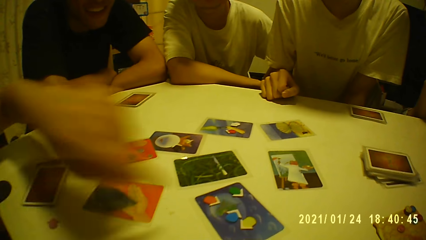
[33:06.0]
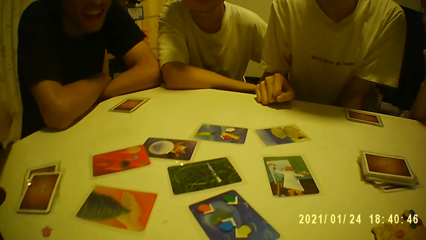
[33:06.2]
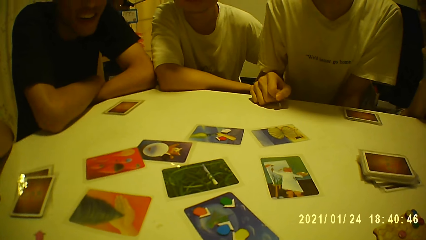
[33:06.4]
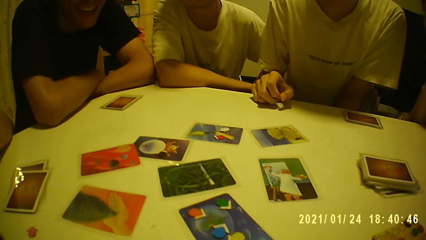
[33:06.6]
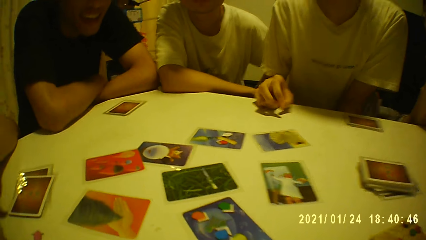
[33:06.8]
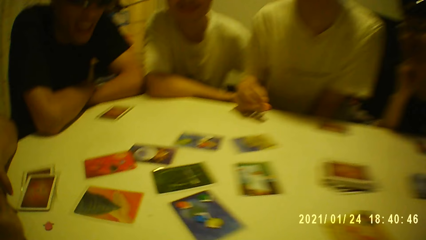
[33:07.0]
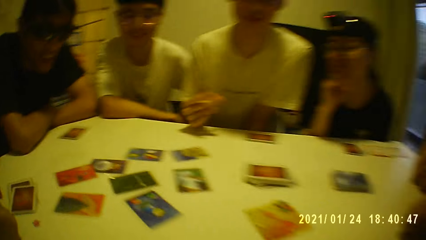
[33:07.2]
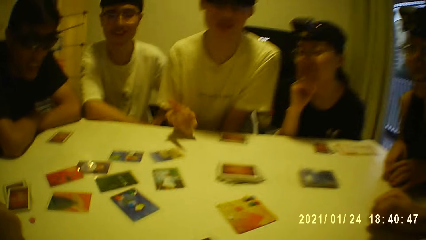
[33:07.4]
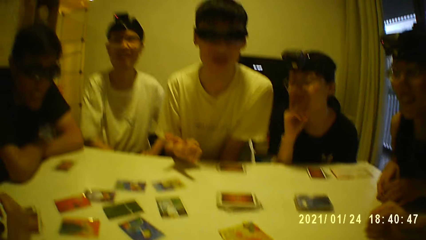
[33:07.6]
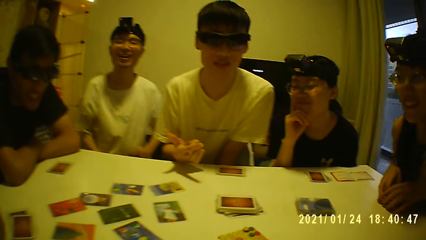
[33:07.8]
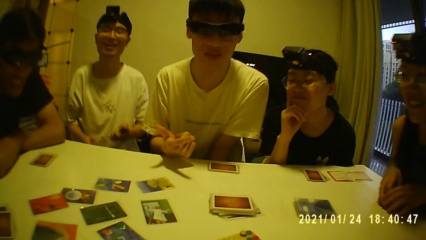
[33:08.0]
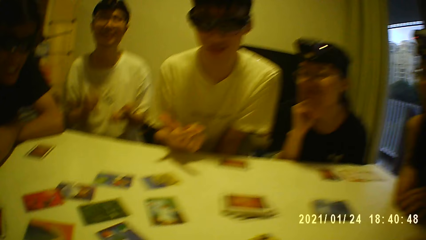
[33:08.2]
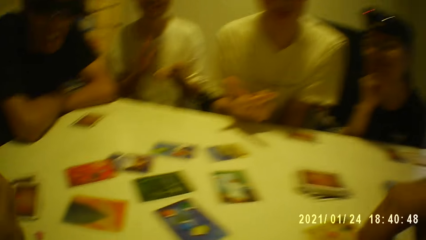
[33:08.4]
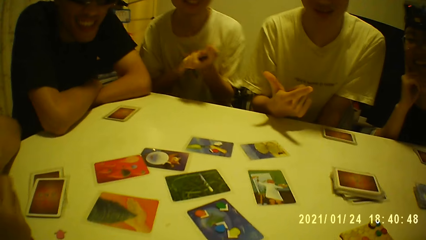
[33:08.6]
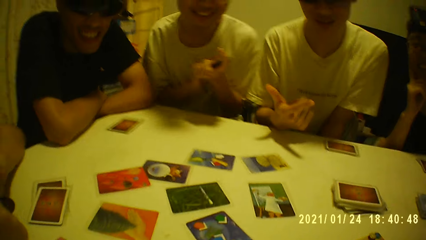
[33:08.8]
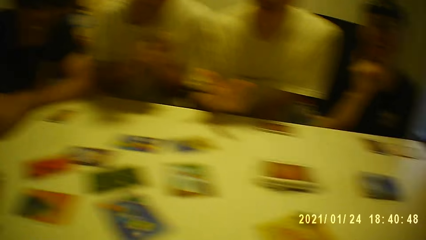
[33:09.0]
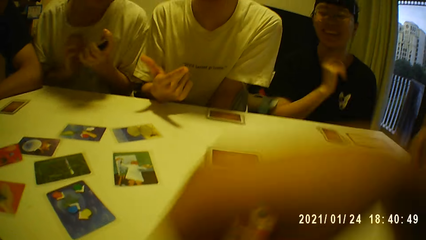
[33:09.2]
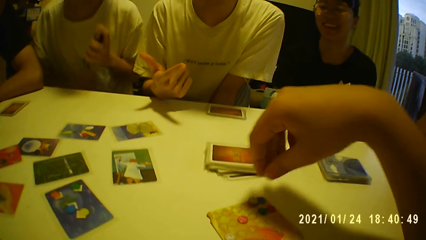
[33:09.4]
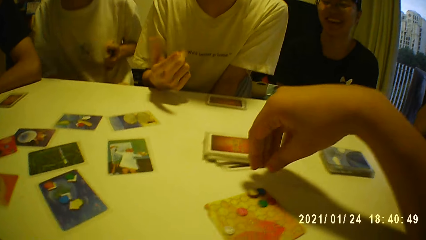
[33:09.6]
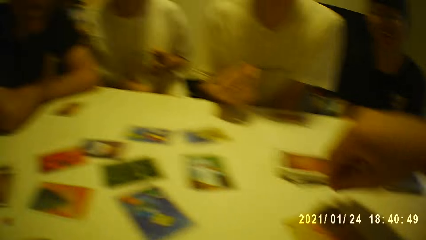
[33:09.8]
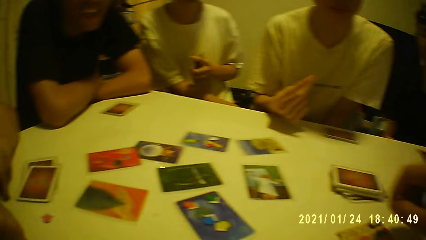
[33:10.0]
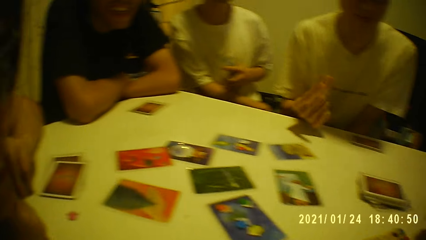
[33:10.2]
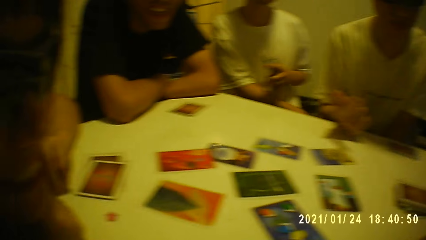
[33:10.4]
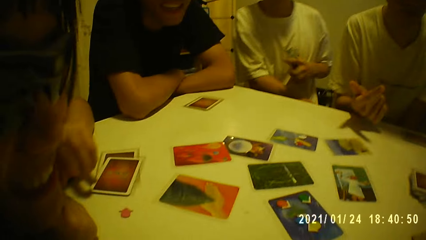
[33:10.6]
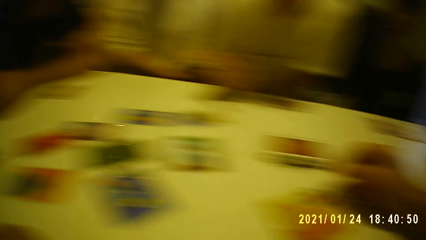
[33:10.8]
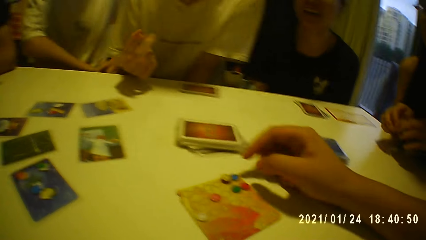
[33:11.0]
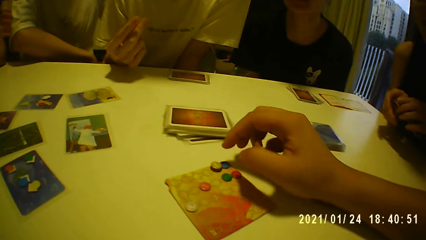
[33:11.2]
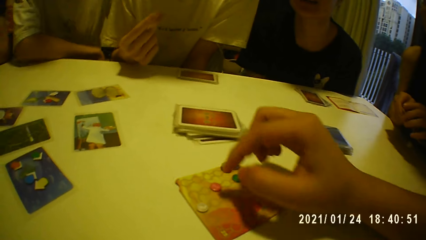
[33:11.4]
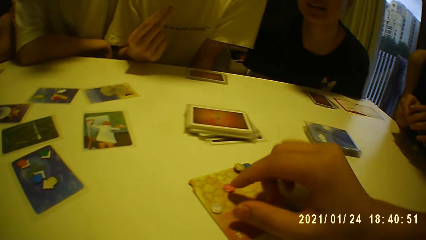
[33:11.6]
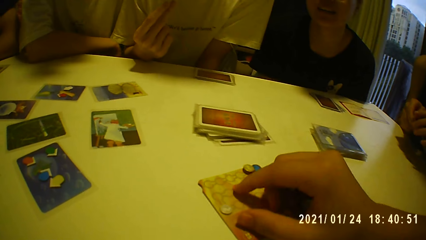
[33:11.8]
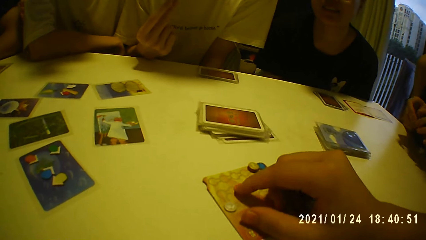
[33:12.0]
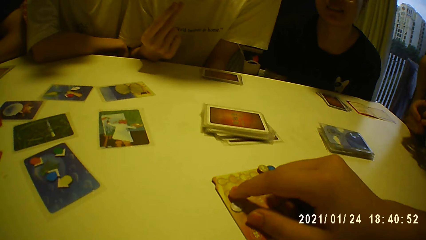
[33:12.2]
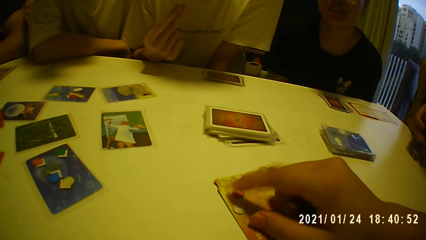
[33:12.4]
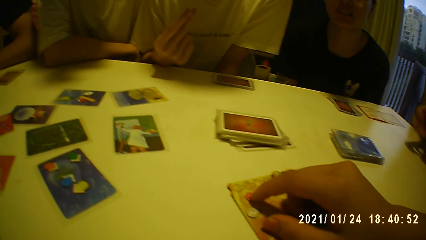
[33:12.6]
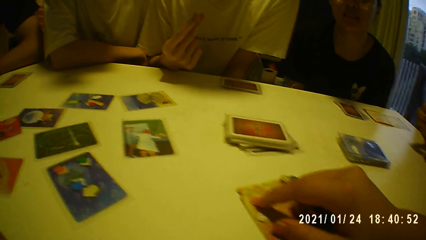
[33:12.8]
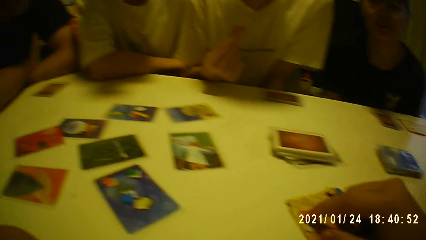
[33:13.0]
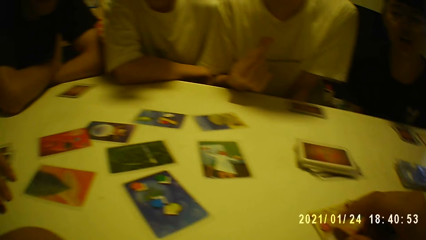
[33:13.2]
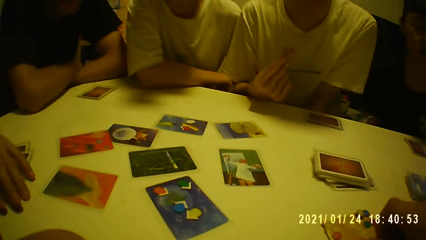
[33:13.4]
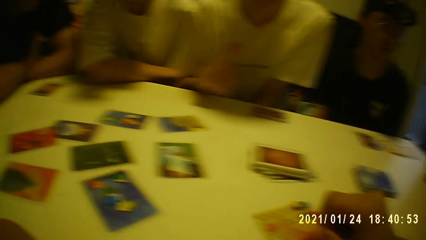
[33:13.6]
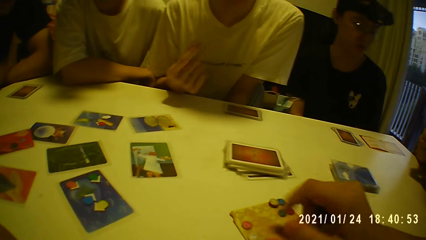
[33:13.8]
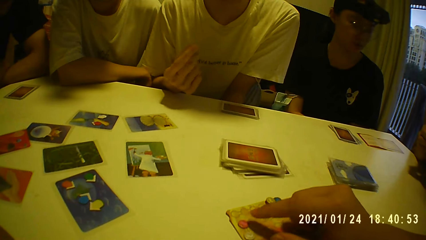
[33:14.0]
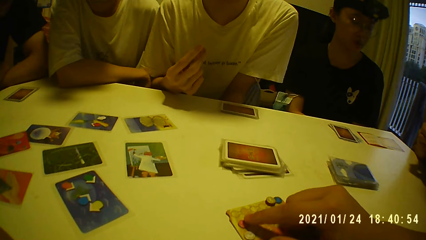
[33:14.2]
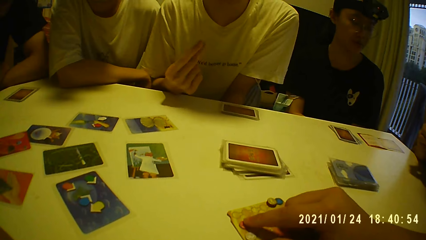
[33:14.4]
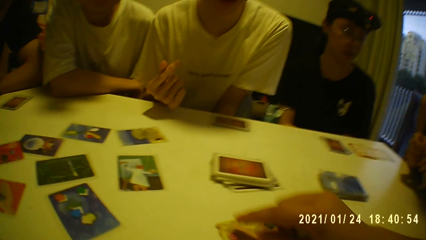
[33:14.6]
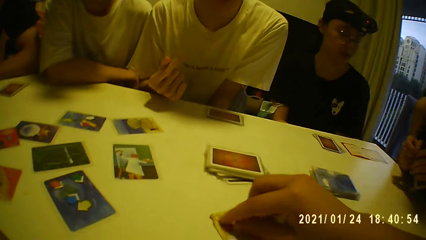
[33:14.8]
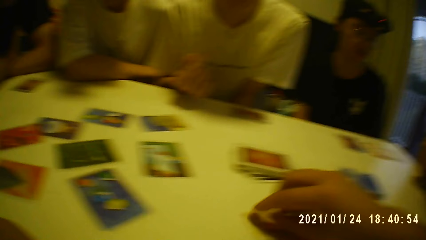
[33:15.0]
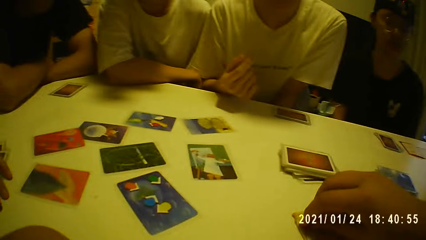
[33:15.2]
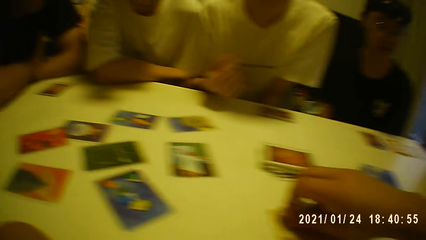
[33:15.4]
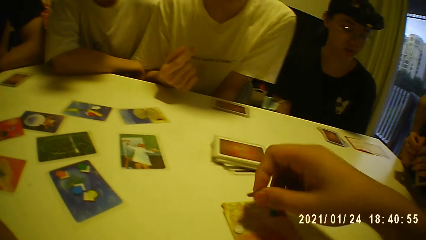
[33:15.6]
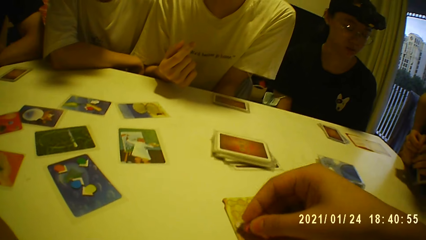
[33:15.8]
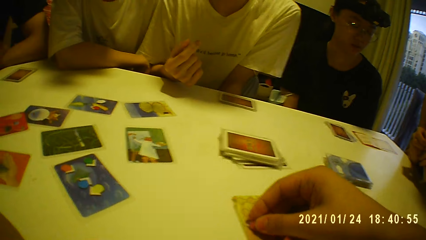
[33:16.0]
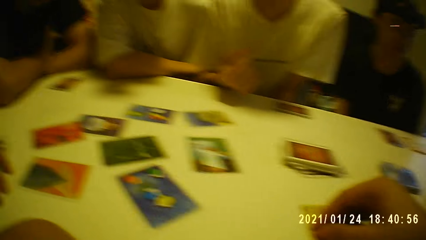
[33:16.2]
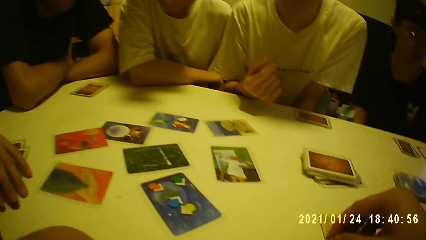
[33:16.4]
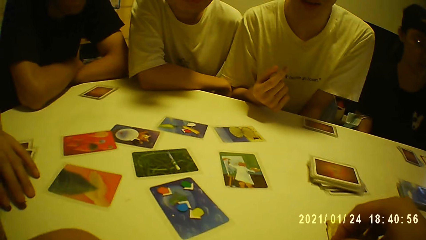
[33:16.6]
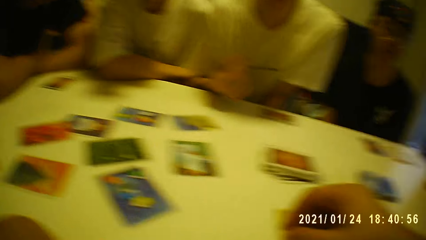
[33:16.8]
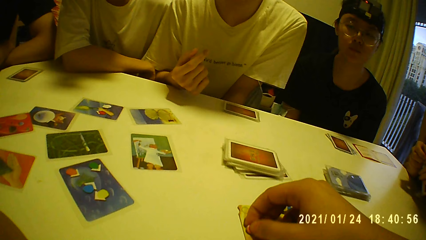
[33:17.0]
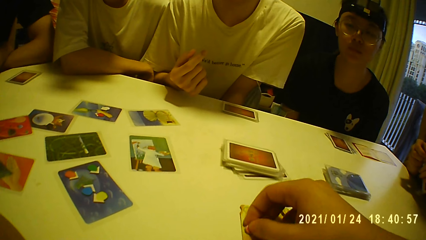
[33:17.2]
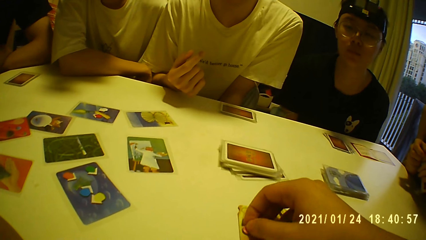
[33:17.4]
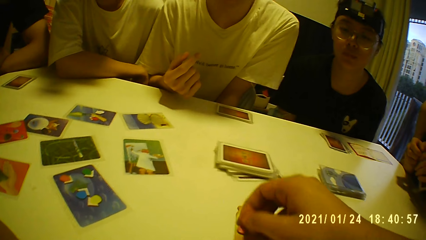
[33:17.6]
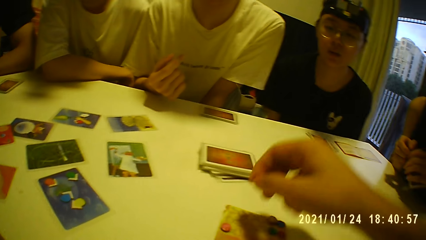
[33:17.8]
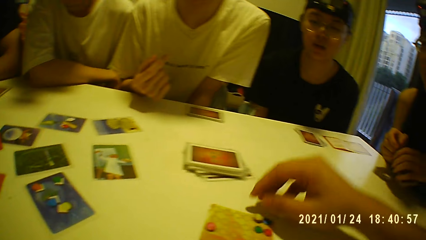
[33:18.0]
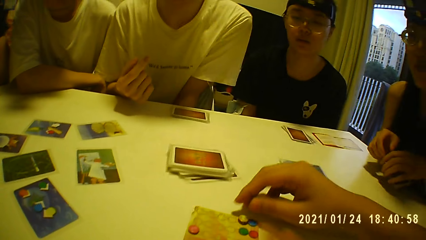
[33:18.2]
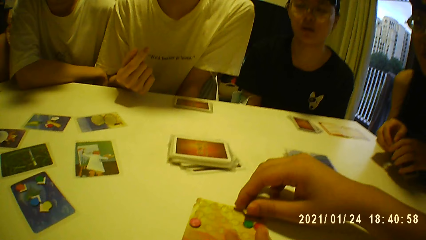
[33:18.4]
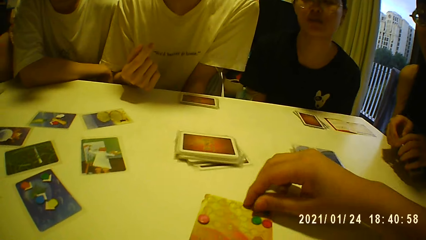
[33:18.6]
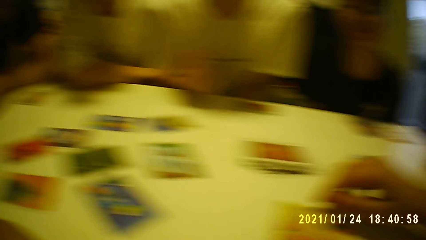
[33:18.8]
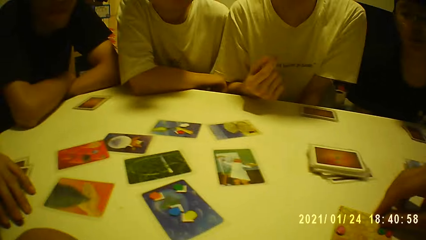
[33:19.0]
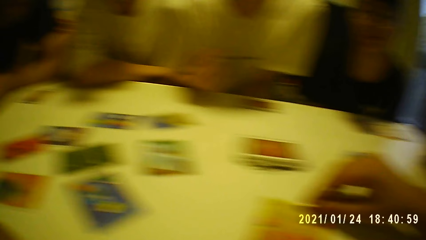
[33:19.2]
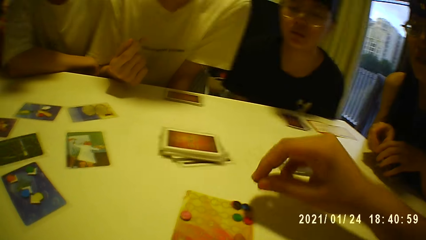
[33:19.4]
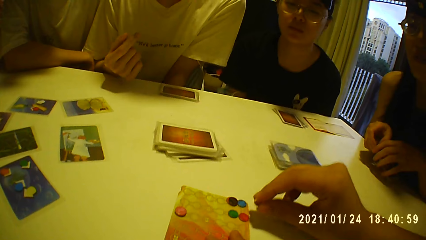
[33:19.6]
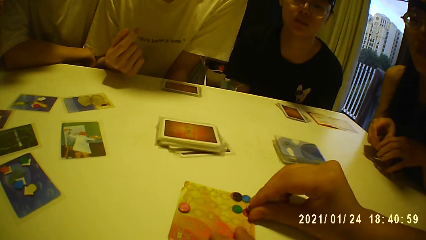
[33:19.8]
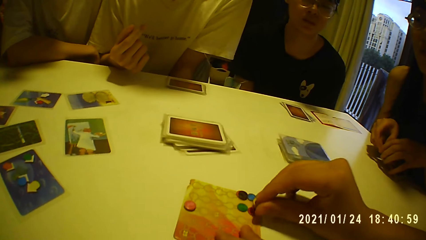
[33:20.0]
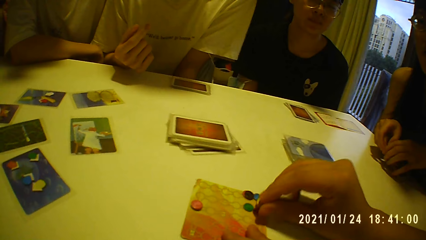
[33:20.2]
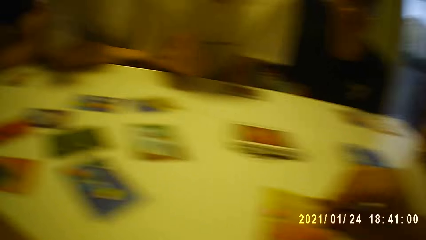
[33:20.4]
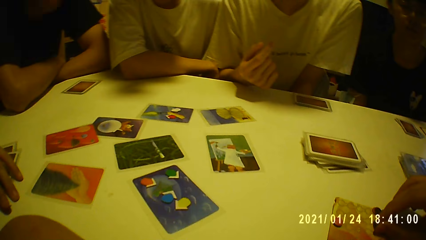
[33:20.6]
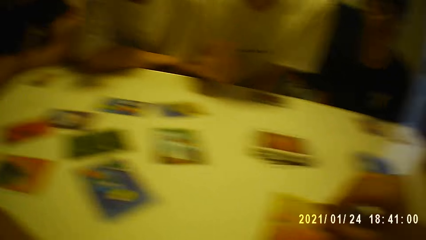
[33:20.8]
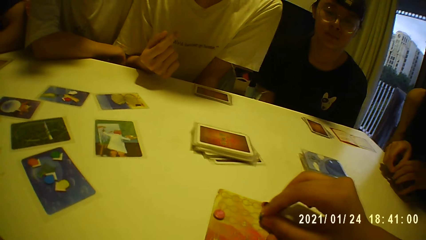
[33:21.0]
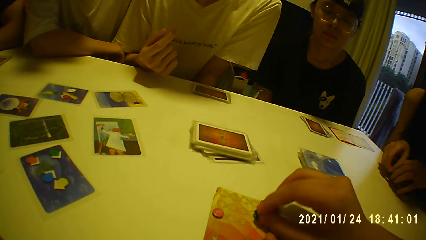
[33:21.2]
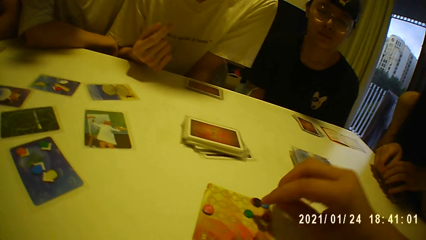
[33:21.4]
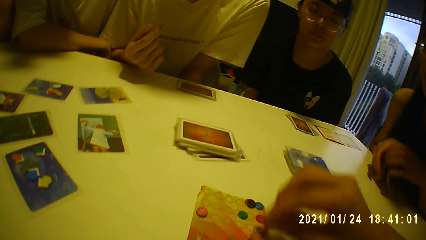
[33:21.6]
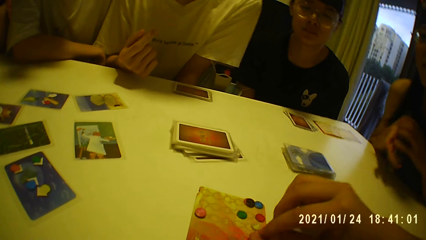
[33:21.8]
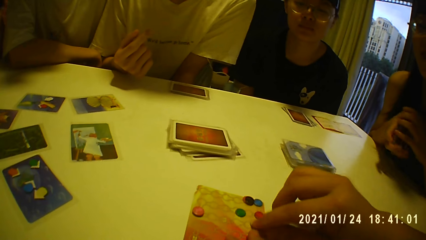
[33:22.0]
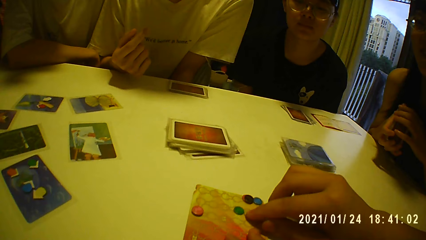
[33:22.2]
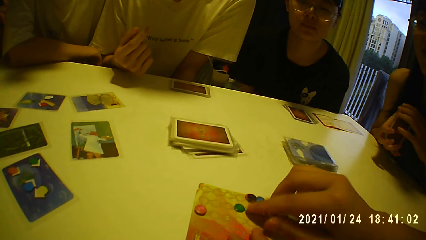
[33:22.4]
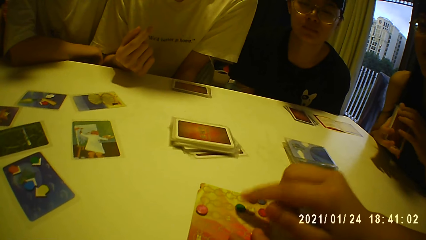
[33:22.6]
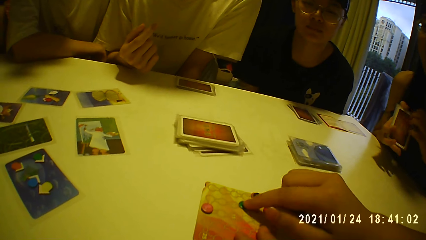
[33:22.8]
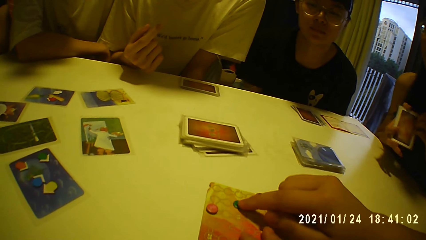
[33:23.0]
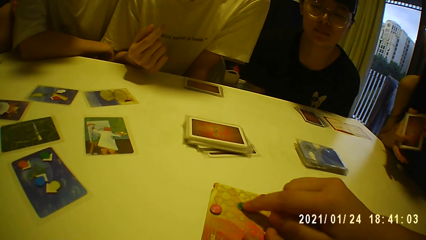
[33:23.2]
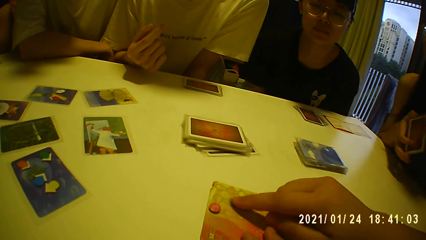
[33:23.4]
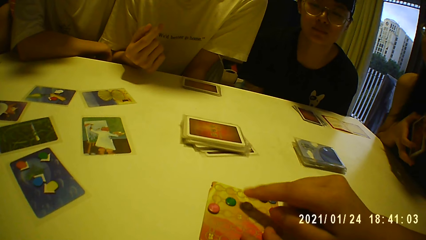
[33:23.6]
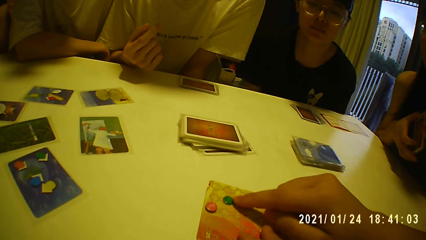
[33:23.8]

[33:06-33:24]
A woman touches the token on the card with her left hand. The woman points on the card. Another woman holds the cards on the table with both hands. A man holds the cards with his left hand. The man hits the cards in his left hand with his right hand. The other woman picks the cards from the table with both hands. The man places his right hand on the table. The camera wearer moves the token on the card with his right hand. He picks the token from the card with his right hand. He places the token on the card with his right hand. He holds the card on the table with his left hand and picks the token from the card with his right hand. The other woman places the cards on the table with both hands. The camera wearer hits the tokens on the card with the token in his right hand. The other woman picks the cards from the table with both hands. The camera wearer places the token on the card with his right hand. He moves the tokens on the card with his right hand.
